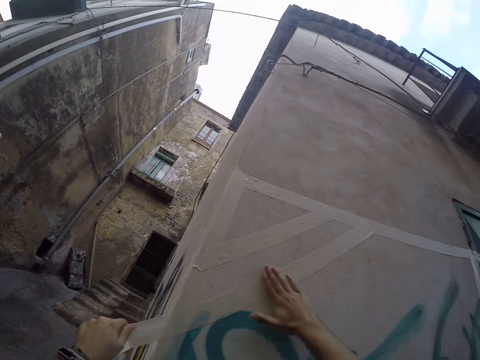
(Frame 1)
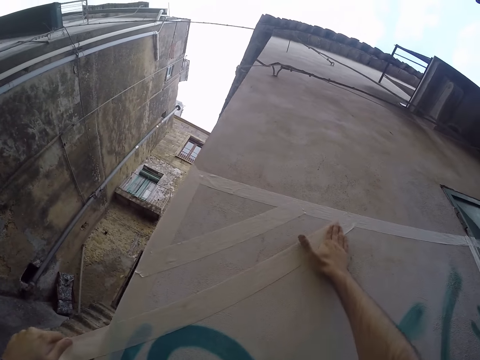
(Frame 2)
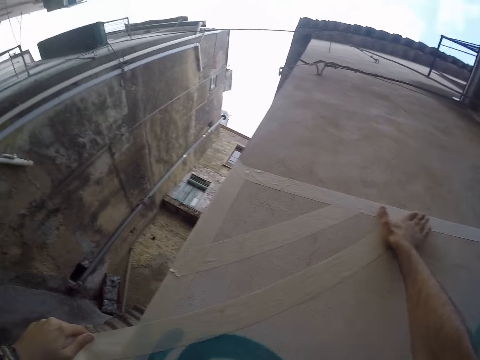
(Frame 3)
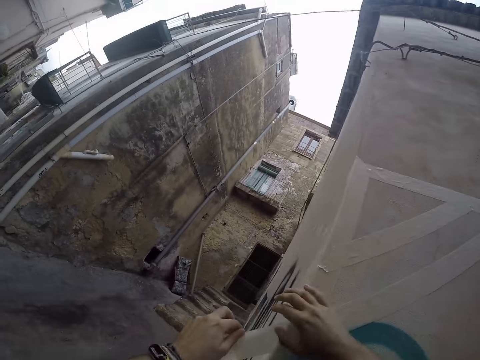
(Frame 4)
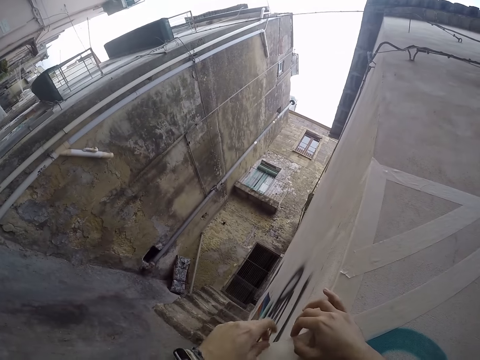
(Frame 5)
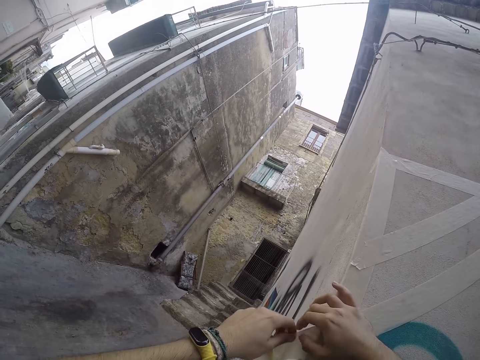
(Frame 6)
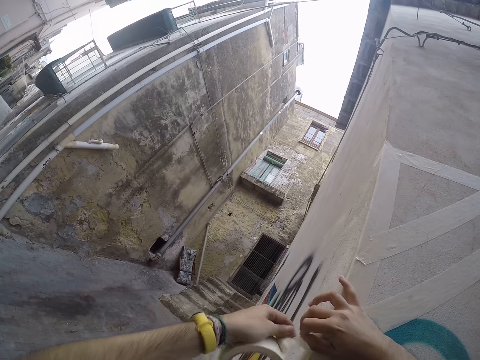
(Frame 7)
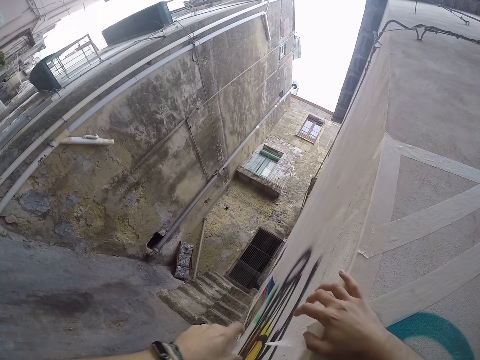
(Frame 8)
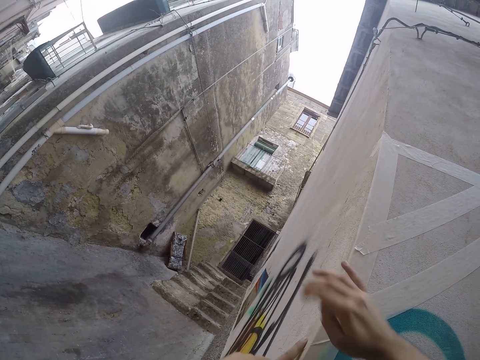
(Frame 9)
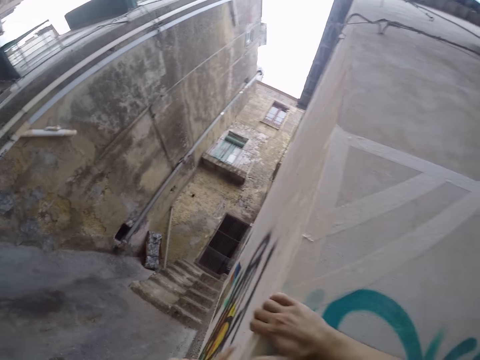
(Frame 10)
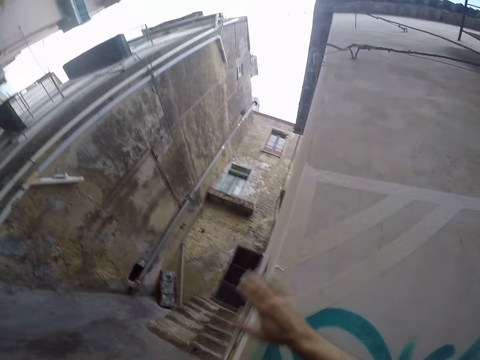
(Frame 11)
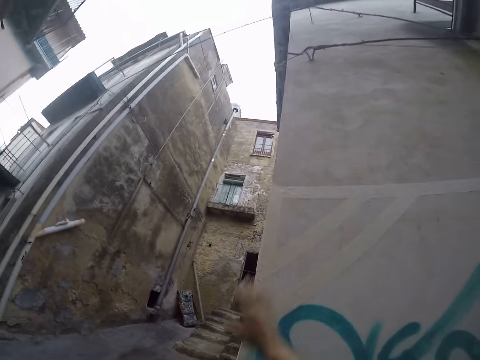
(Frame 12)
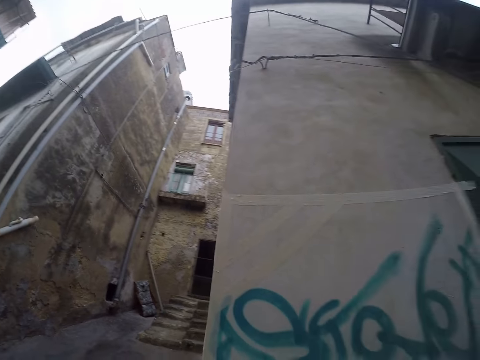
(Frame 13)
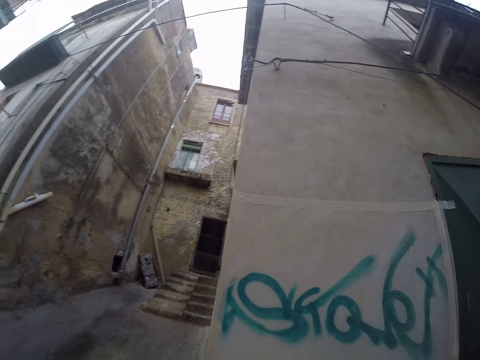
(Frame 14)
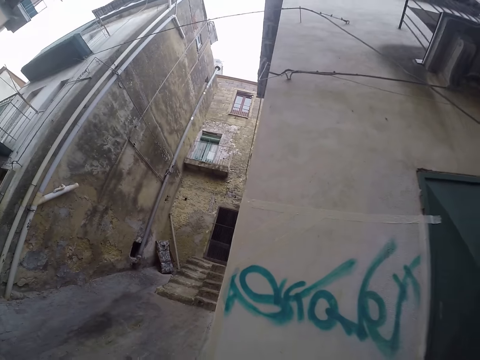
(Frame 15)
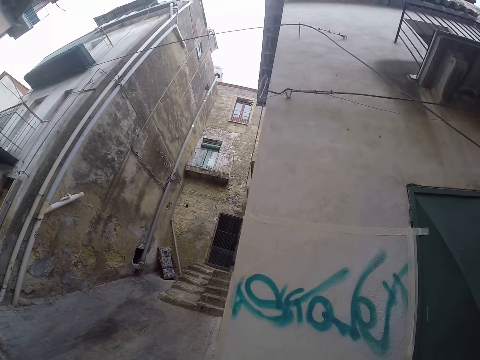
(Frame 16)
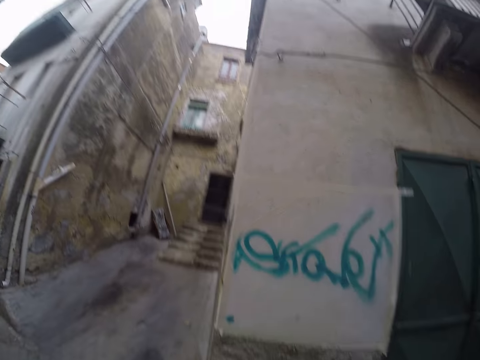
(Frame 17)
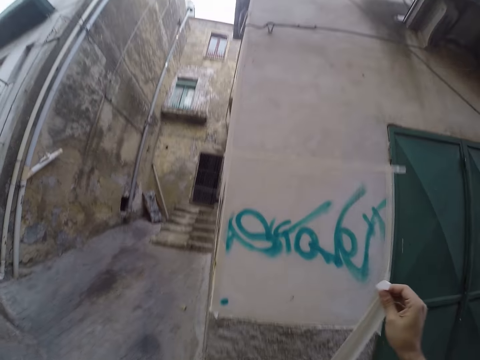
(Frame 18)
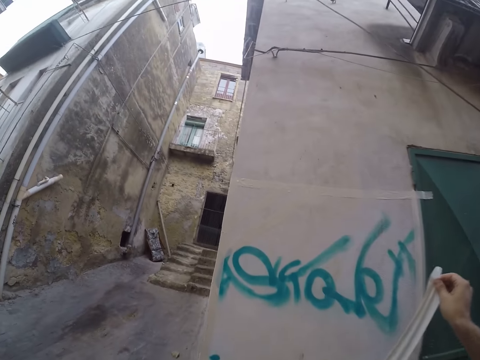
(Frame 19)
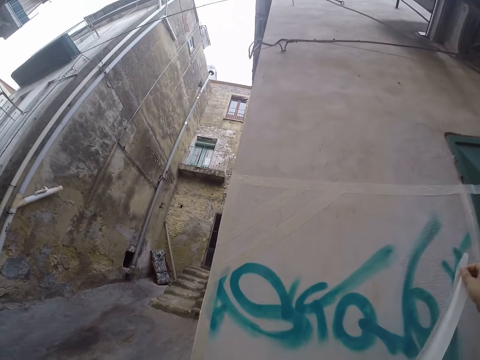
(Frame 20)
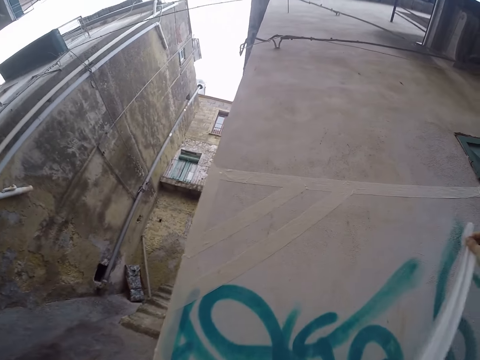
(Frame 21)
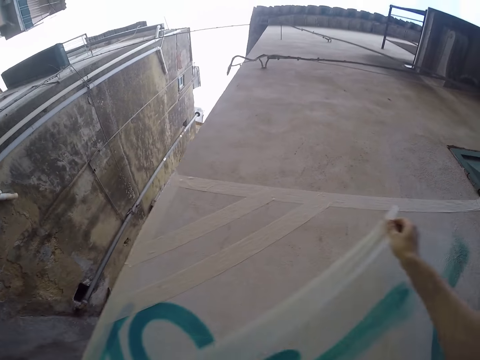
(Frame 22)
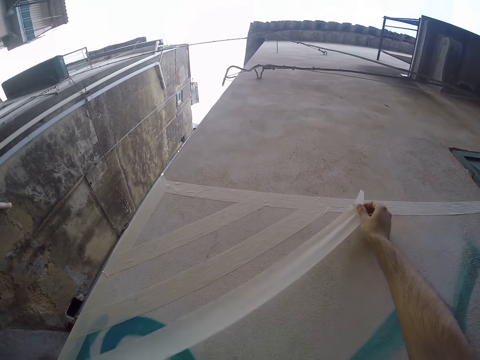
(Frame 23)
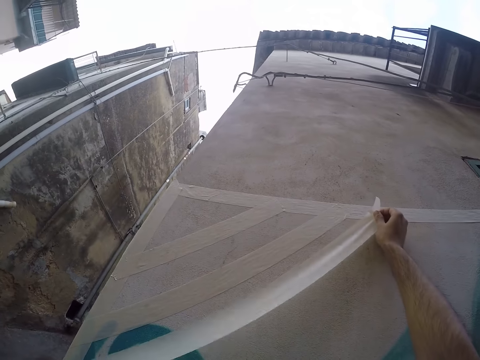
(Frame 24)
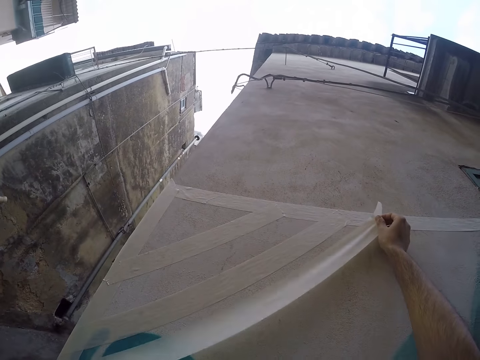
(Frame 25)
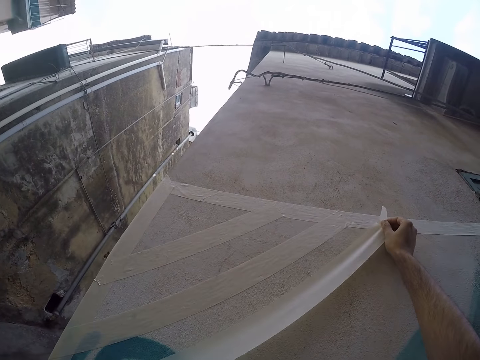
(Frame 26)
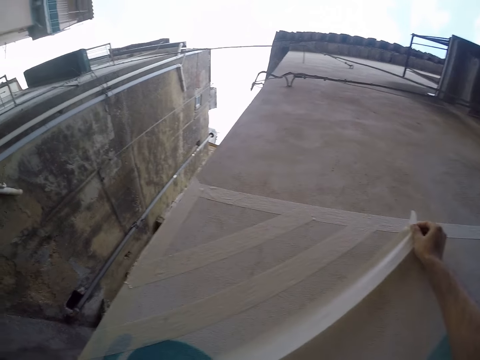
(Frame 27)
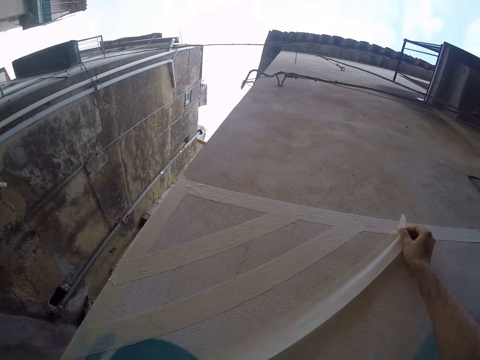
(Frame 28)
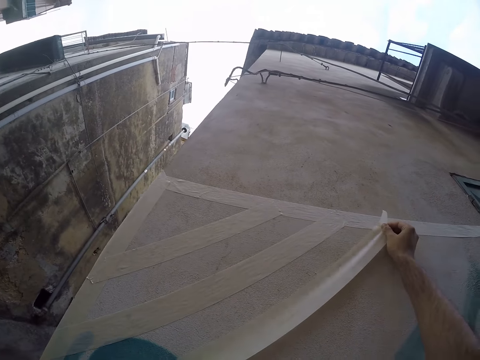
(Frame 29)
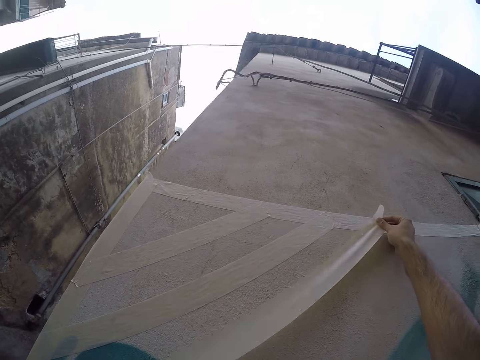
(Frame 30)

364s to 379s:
The camera wearer cuts the edge of the masking tape. They tear off the paper tape from the wall area with their hands. They move a bit. They loosen the paper tape with their right hand. They stick the masking tape on the wall.

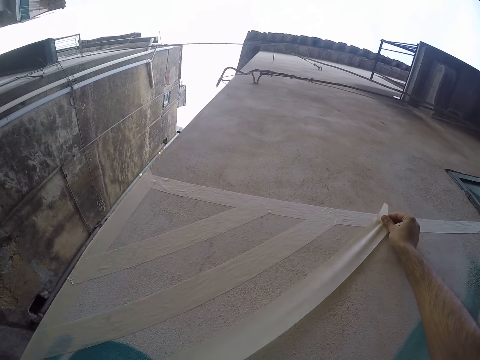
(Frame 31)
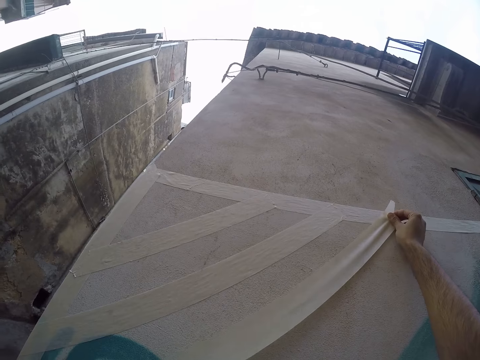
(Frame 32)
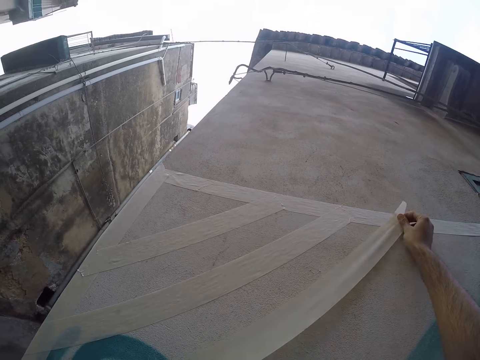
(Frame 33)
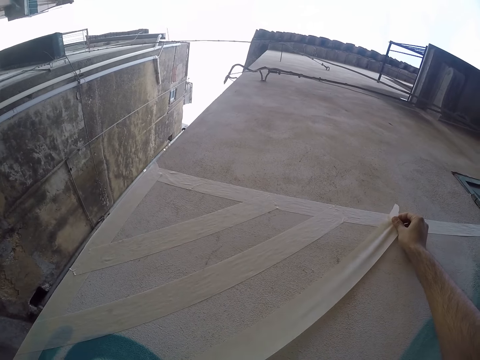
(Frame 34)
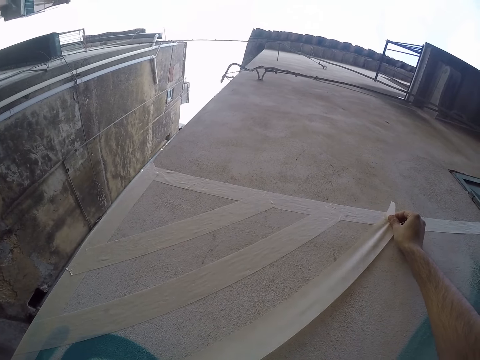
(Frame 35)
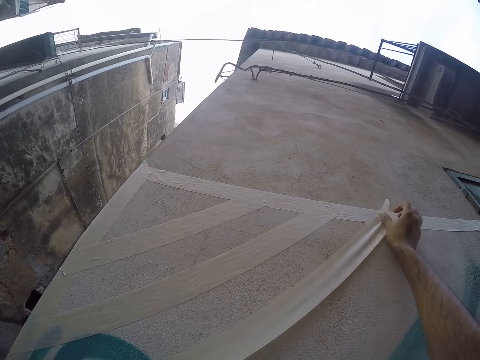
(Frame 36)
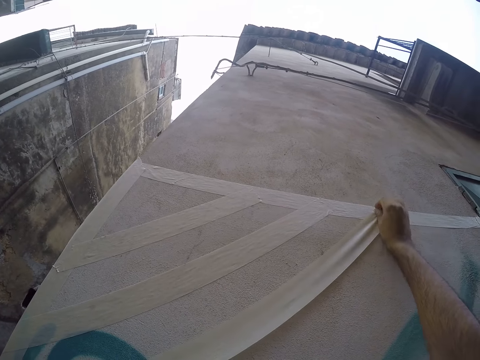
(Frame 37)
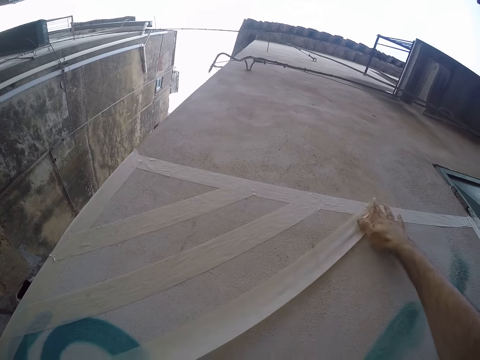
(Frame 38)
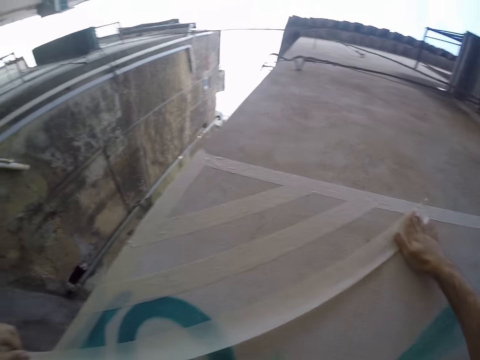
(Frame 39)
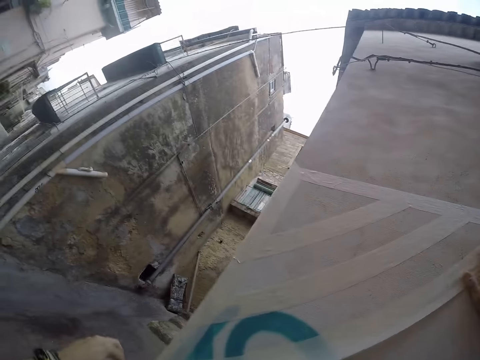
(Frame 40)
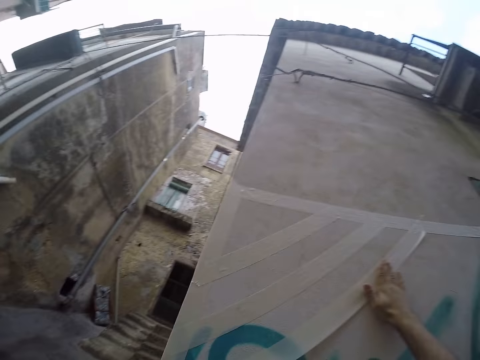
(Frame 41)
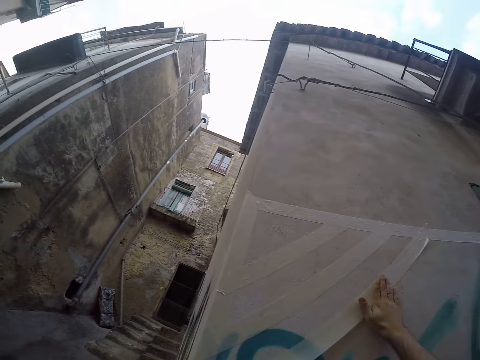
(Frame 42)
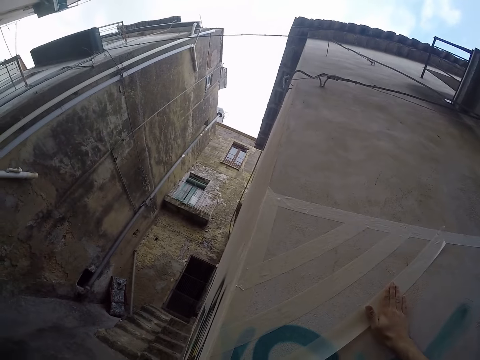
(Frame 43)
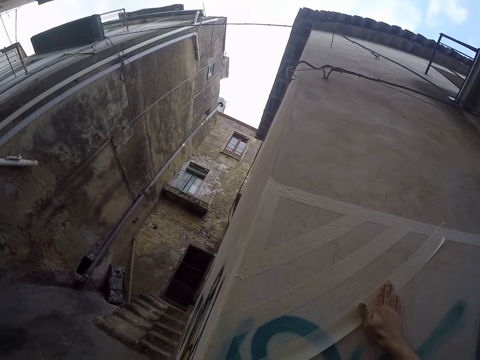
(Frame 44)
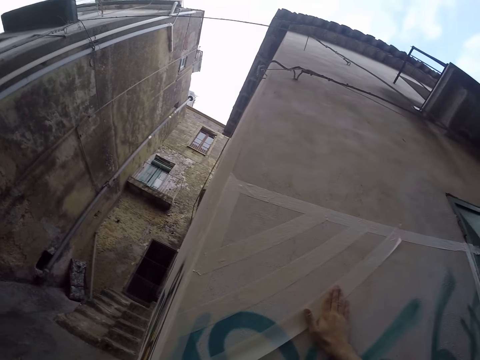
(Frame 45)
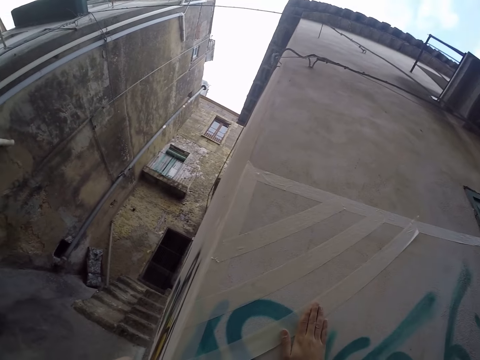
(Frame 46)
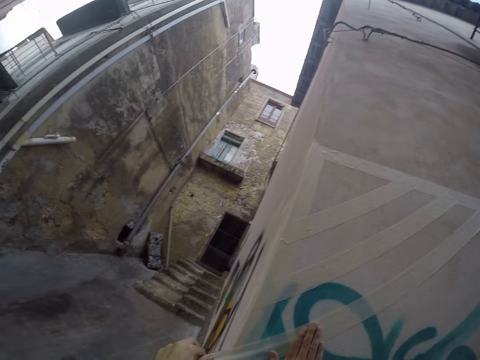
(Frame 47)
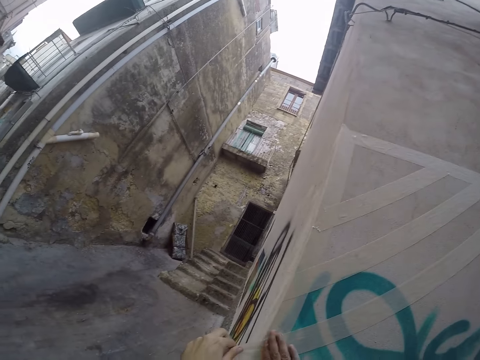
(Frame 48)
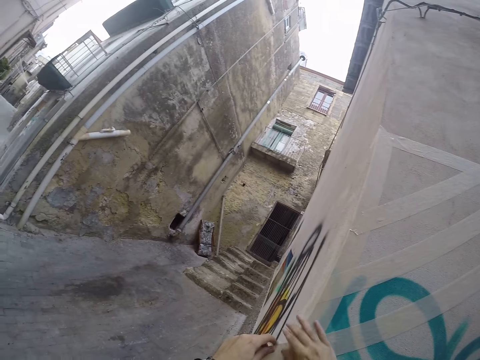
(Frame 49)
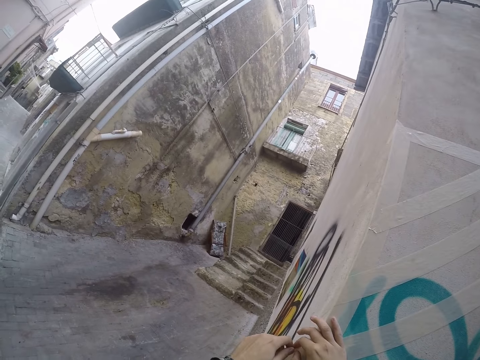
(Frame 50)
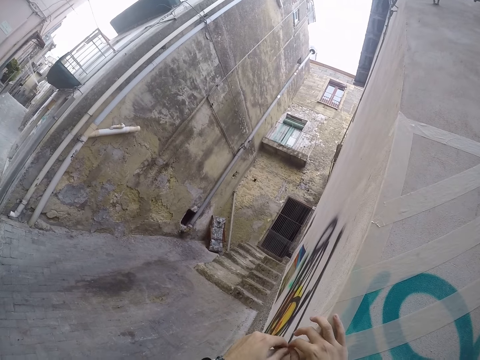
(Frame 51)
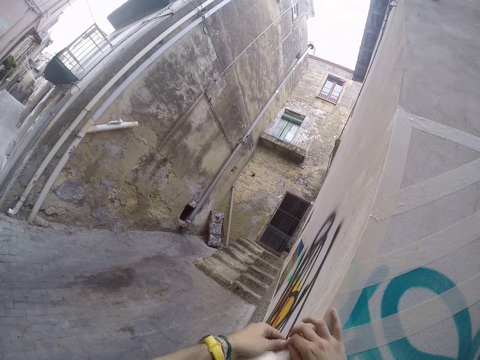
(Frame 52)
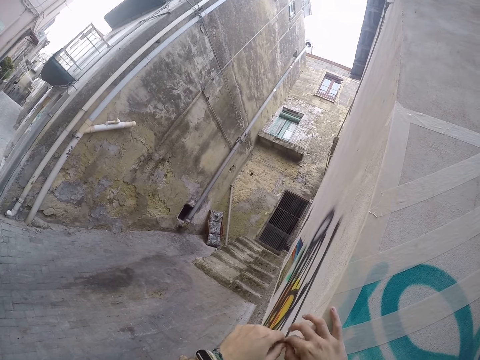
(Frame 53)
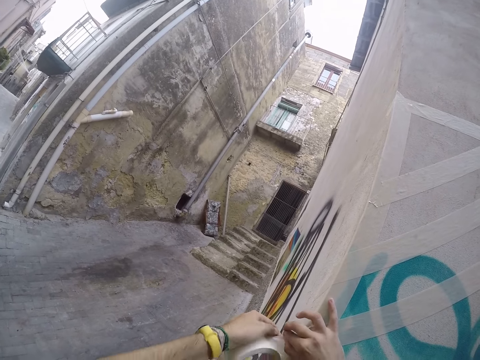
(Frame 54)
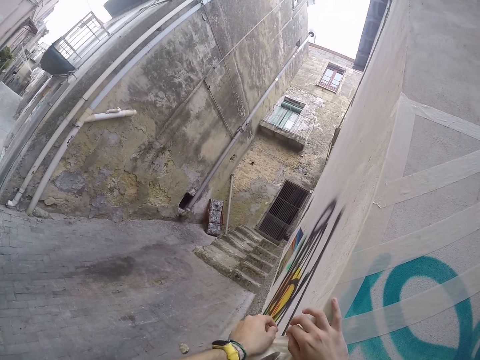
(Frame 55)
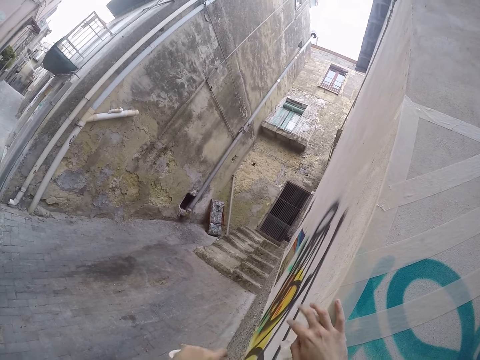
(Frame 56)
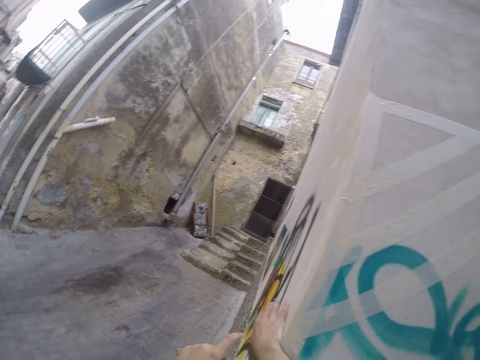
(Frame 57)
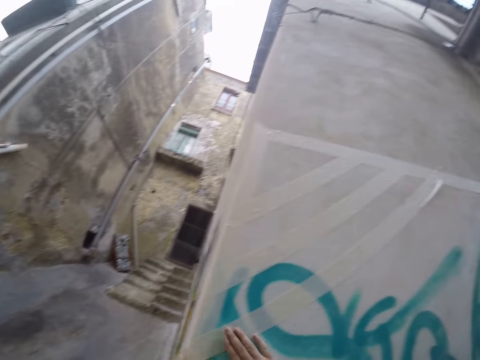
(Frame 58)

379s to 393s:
The camera wearer places the paper tape on the wall with her hands. She presses down the paper tape to the wall with her right hand. She tears off the paper tape from the wall area with her hands. She cuts the edge of the masking tape.
